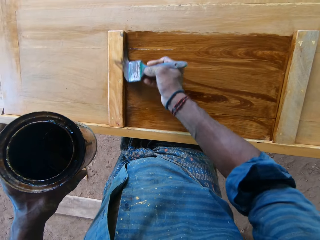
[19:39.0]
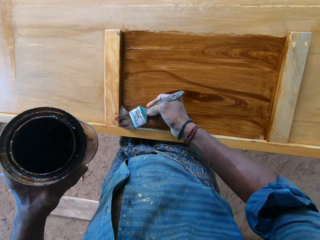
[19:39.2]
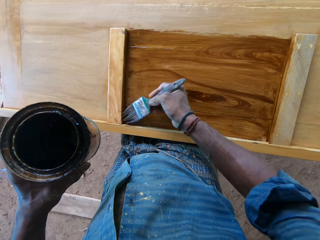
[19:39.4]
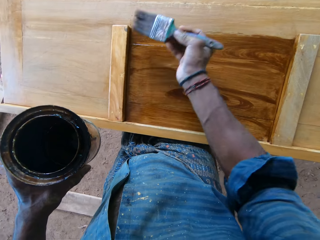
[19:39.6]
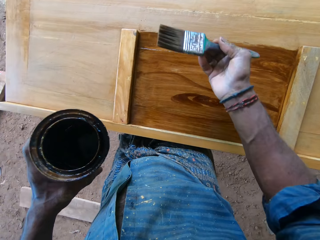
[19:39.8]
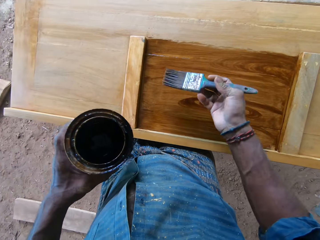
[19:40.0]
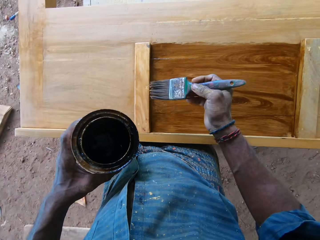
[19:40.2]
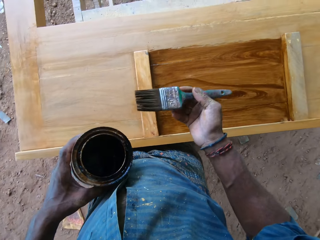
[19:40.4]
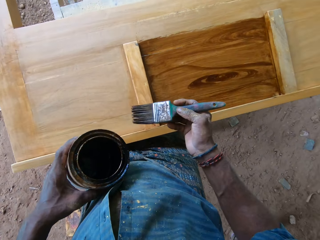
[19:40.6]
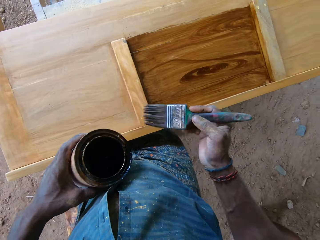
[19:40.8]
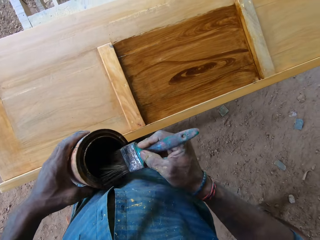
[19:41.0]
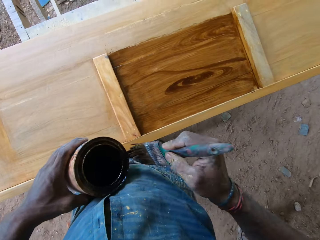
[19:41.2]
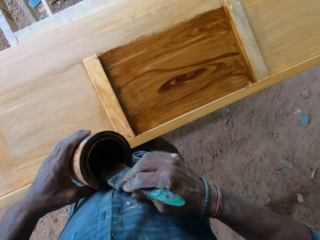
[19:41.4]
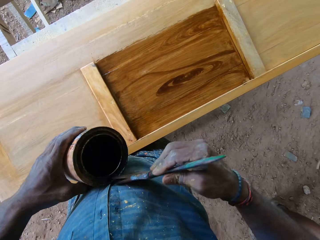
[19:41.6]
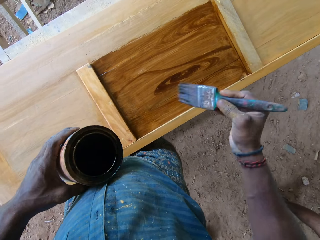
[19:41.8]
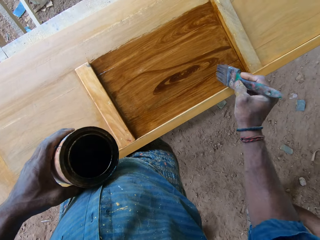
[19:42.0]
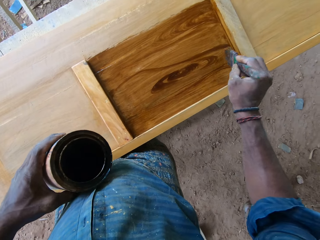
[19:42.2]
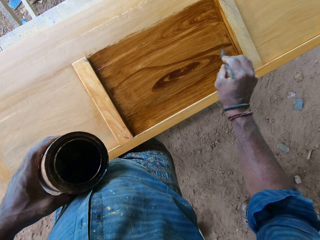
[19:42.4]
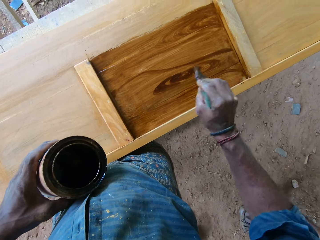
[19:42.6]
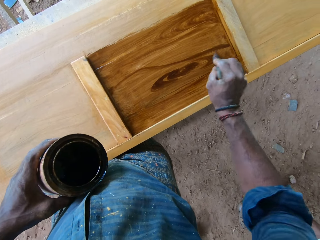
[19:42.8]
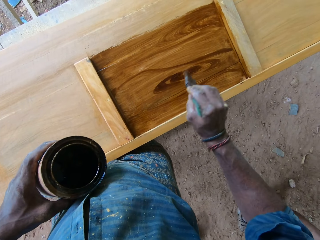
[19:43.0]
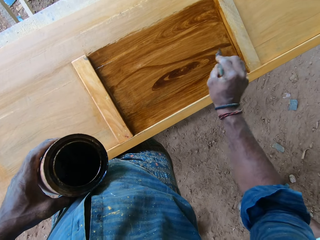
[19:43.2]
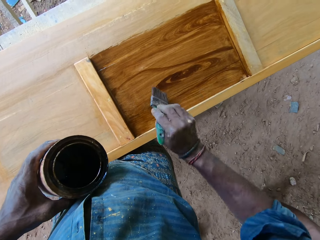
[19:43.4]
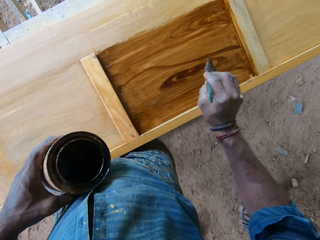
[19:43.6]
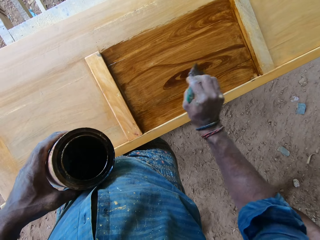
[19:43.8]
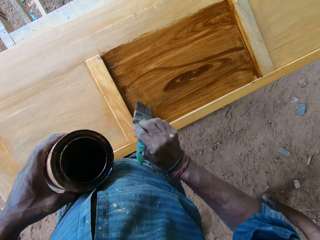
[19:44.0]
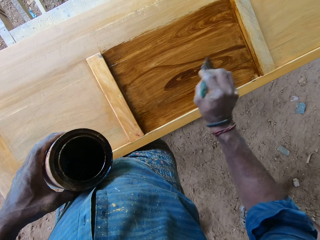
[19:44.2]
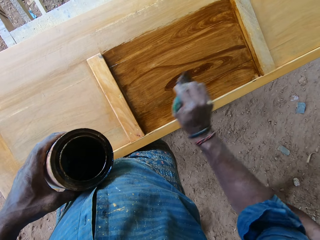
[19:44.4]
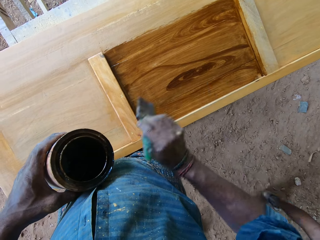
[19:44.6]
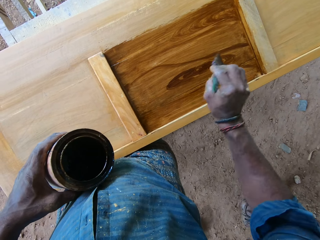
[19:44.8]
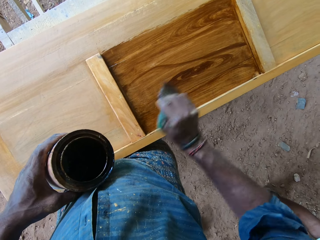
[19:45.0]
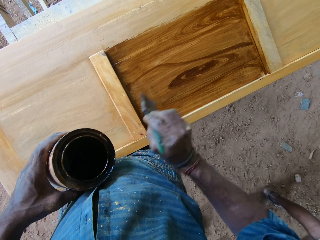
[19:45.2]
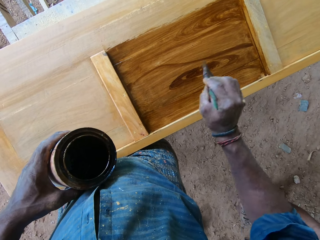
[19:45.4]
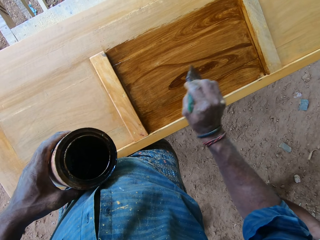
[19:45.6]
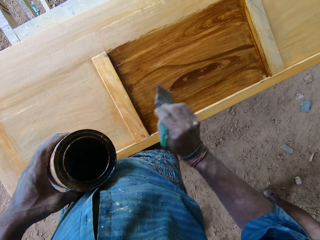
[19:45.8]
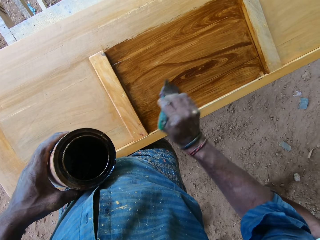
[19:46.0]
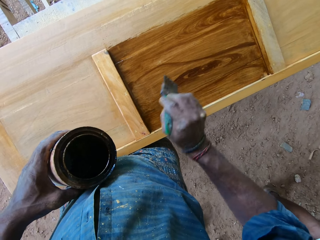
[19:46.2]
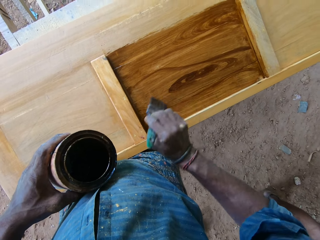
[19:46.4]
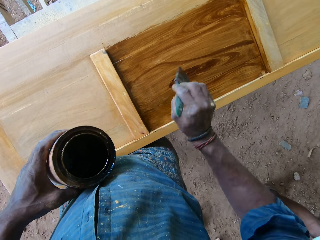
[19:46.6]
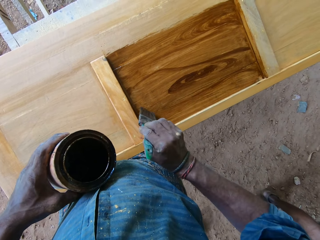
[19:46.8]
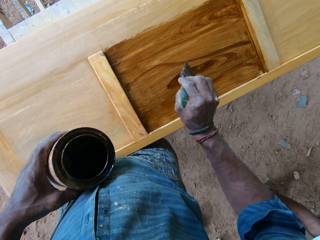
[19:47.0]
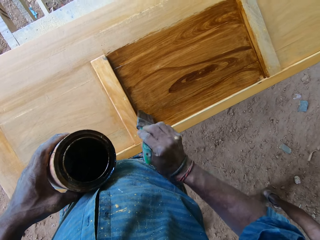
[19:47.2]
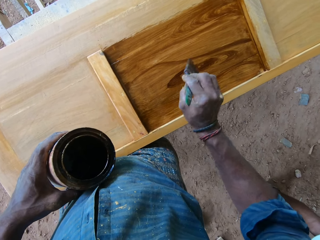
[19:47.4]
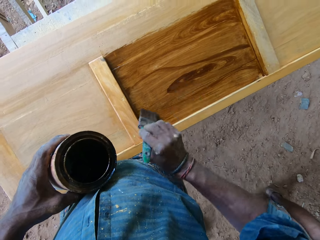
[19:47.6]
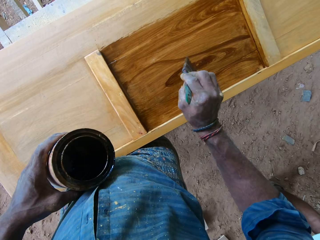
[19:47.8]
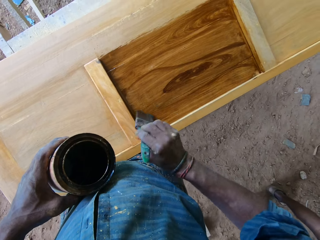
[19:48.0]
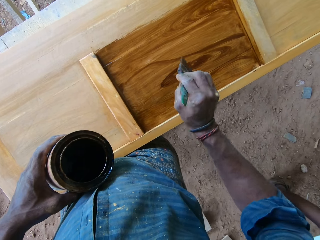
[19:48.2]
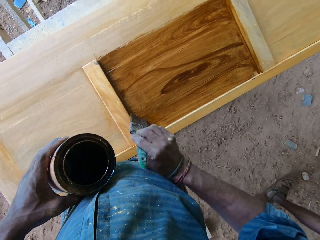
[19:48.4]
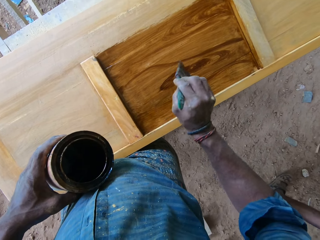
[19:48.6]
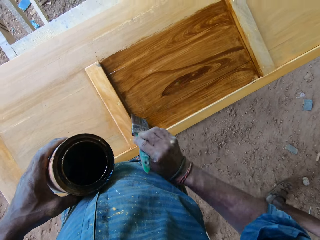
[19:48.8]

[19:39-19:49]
The camera wearer lifts the brush. They wipe excess paint from the brush on the tin edges. They hold the brush near the door. They paint the door with the paint brush.

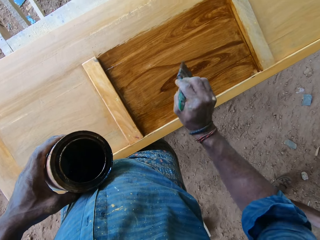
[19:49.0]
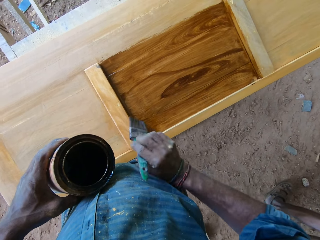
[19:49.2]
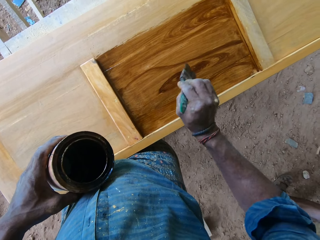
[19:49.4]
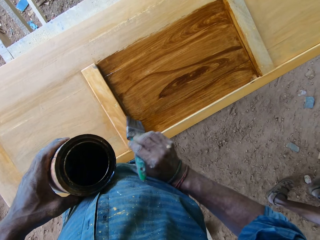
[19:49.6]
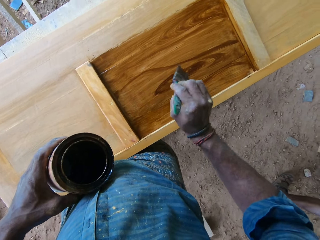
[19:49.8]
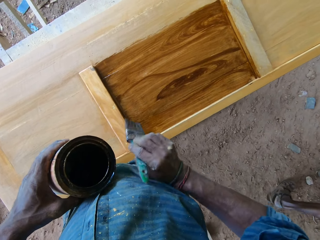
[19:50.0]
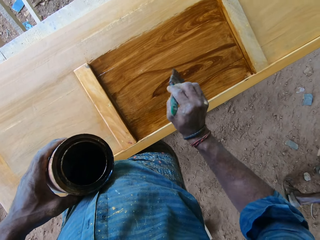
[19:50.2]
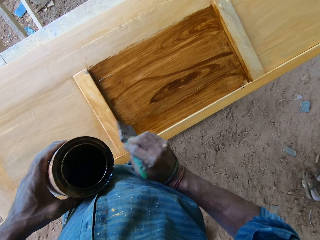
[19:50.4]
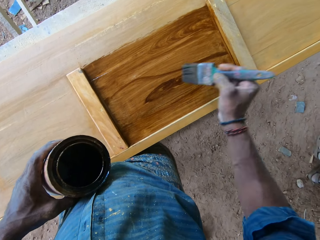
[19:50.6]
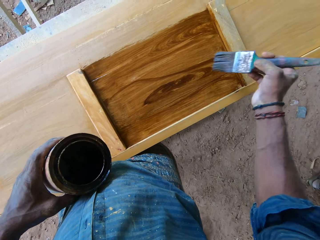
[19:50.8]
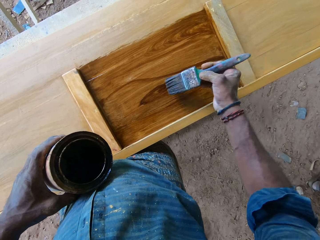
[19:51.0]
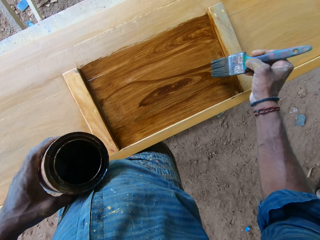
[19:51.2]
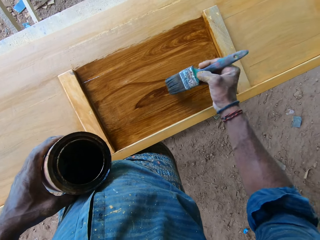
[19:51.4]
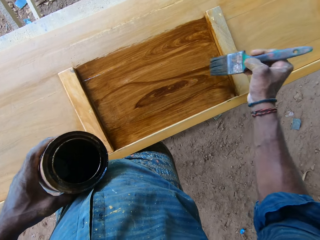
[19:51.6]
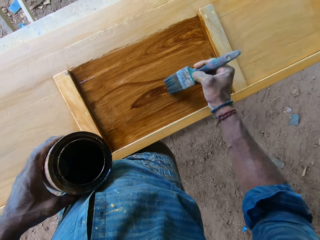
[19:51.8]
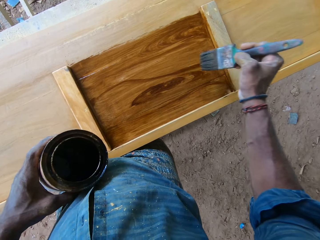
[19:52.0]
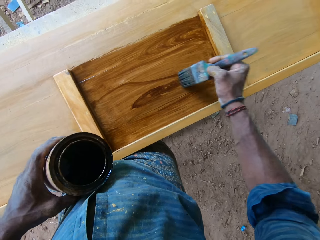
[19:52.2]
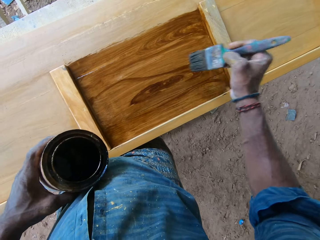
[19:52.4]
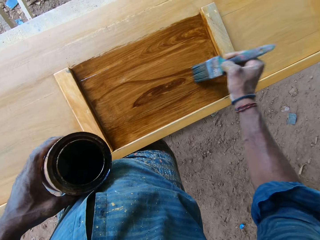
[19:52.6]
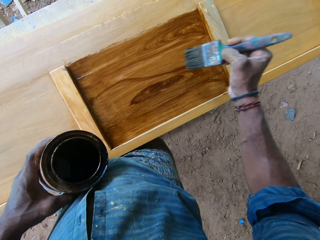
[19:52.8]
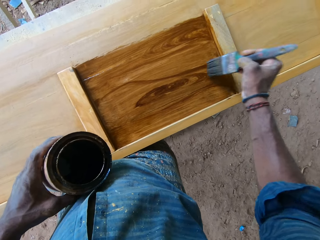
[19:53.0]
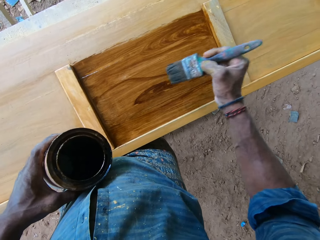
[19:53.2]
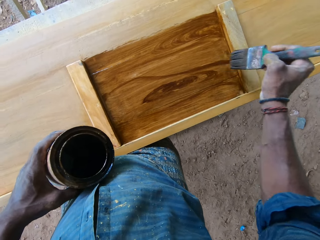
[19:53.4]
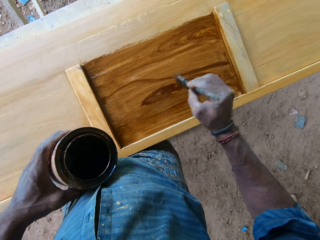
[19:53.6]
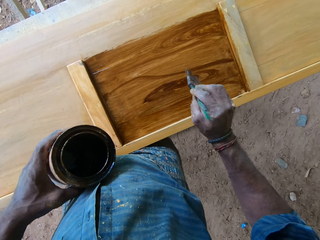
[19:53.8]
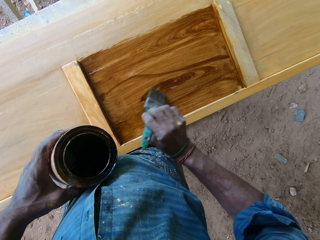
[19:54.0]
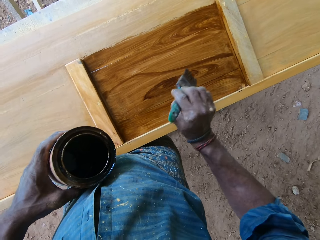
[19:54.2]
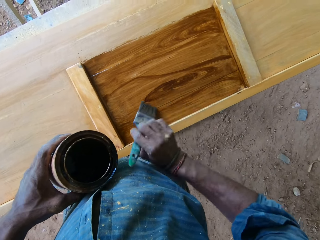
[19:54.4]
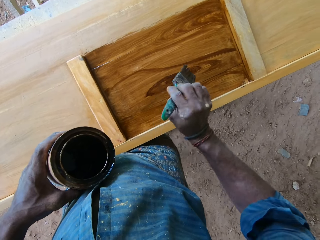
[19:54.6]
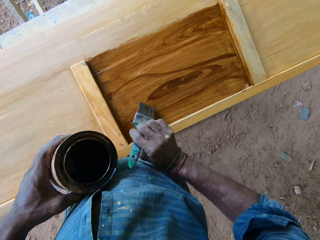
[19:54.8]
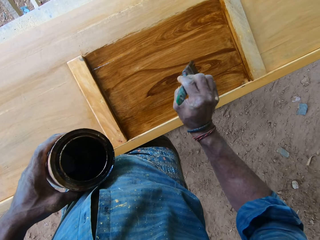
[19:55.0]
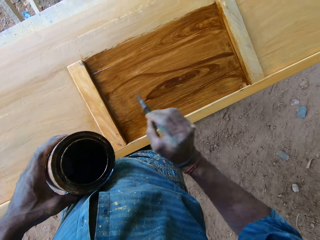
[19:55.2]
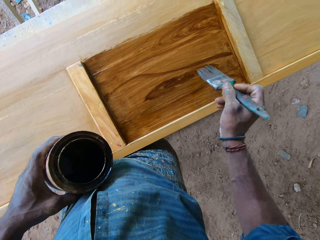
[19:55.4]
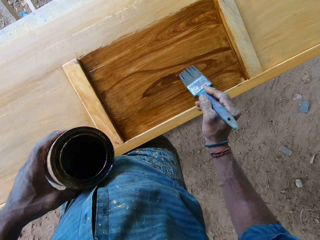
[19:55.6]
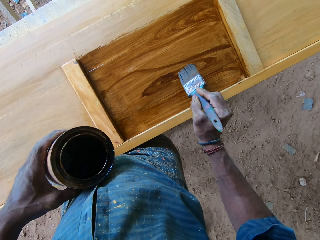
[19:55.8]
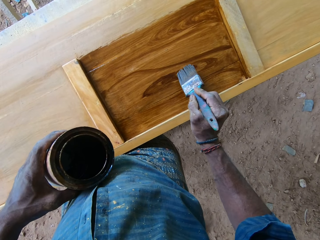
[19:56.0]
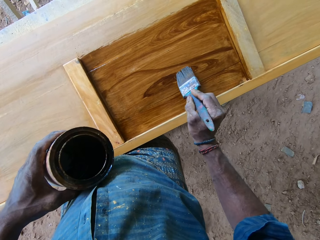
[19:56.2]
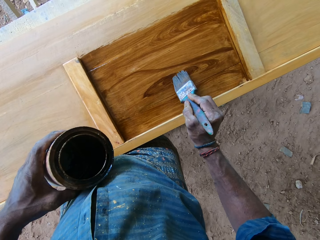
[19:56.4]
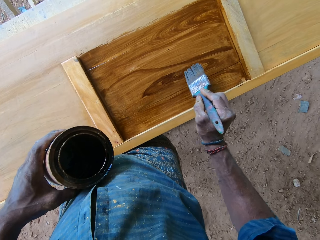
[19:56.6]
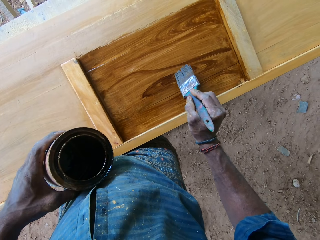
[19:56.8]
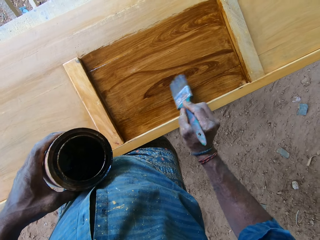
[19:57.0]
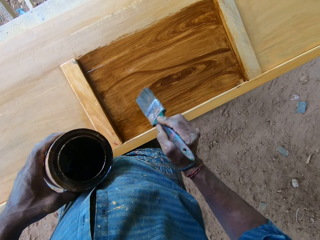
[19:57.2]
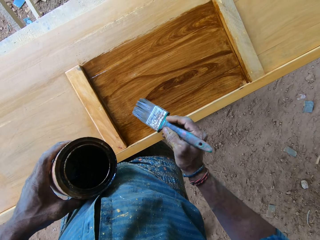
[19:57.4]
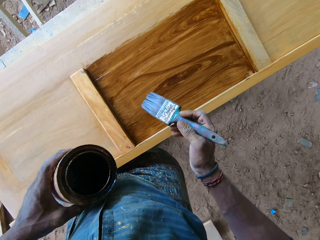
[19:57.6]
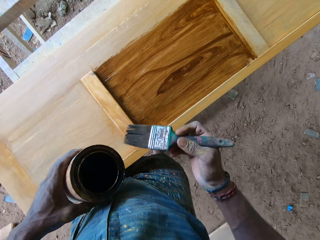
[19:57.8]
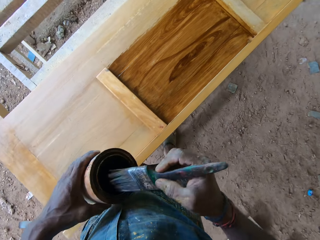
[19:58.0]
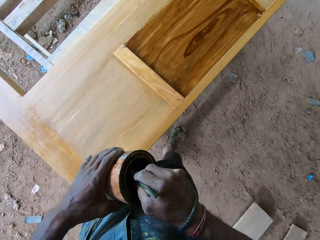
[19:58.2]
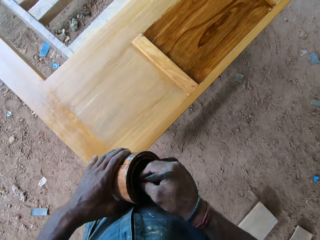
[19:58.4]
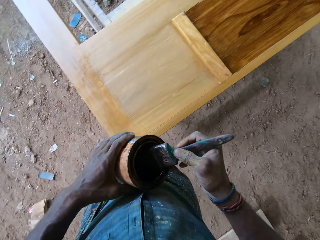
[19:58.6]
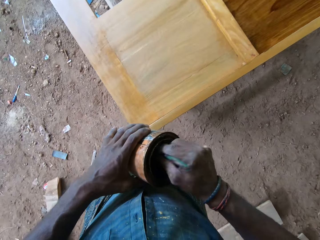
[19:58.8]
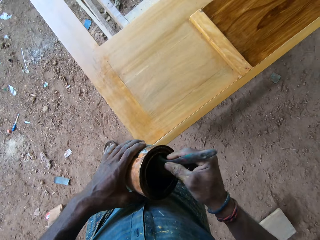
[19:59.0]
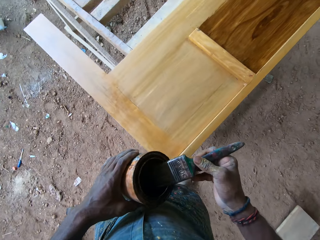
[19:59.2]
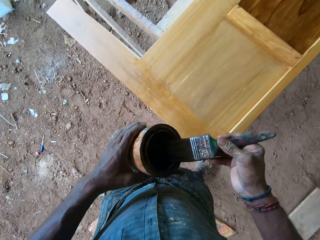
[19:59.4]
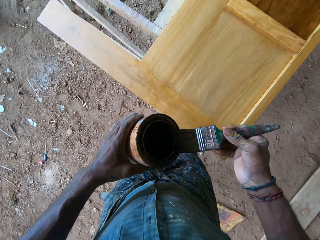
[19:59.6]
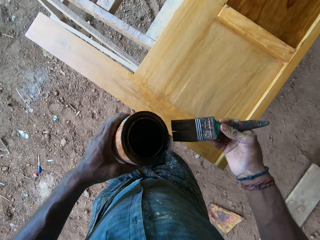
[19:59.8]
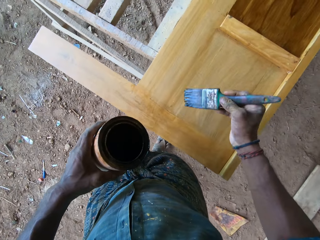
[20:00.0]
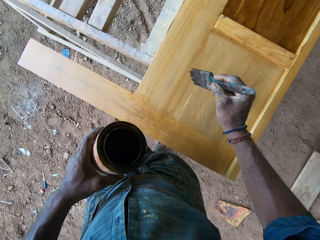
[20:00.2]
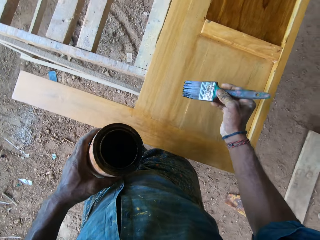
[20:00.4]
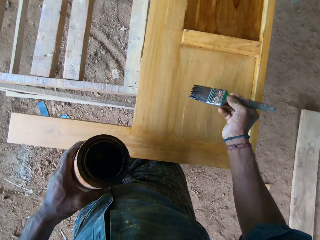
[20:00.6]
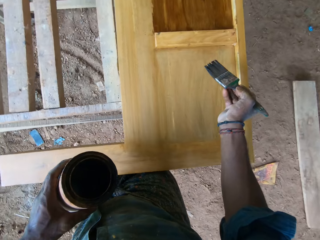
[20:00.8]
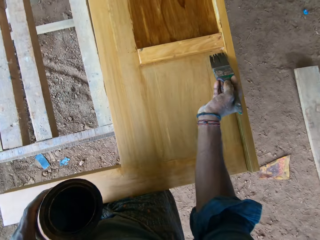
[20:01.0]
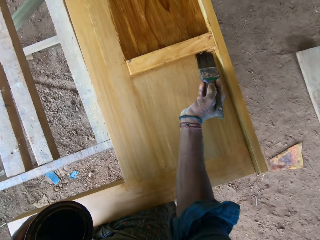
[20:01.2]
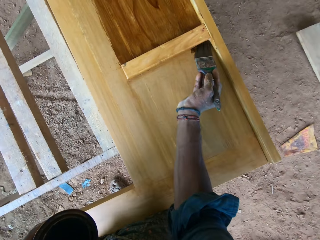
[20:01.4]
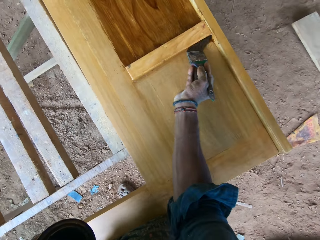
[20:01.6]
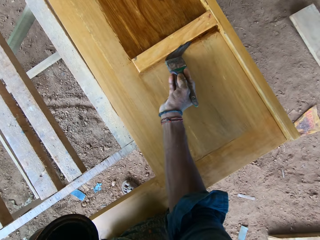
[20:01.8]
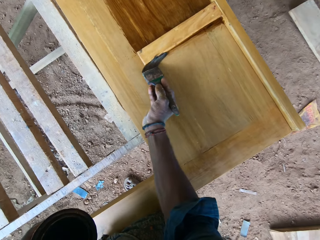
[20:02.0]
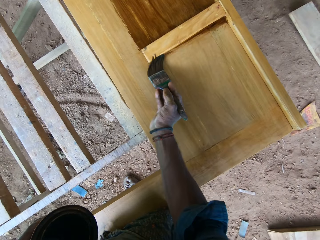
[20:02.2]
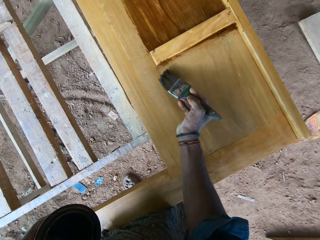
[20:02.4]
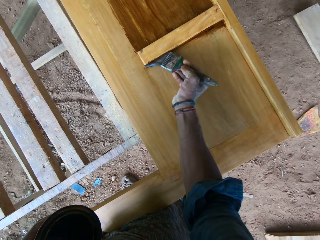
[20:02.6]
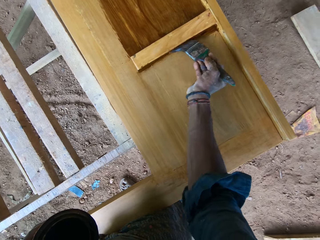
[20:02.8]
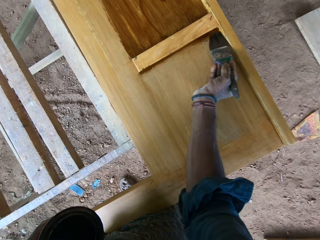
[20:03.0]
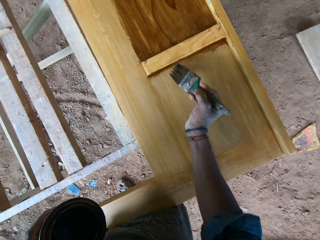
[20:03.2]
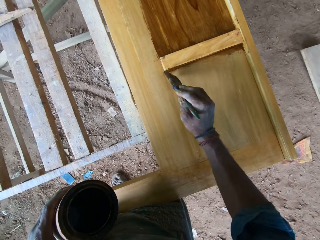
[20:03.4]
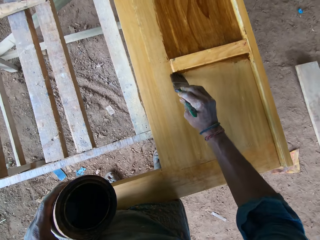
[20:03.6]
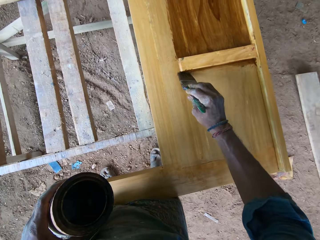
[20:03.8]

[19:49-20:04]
A person walks around. The camera wearer paints the door with the paint brush. They lift the brush from the door. They dip the brush in the paint tin. They scoop the paint in the paint tin with the brush. They move ahead. They remove the brush from the paint tin. They hold the brush near the wood door. They paint the door with the paint brush.
